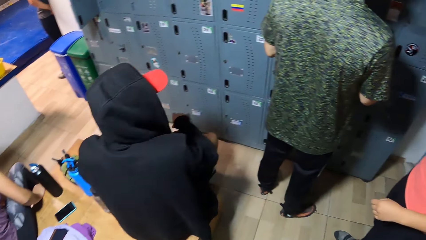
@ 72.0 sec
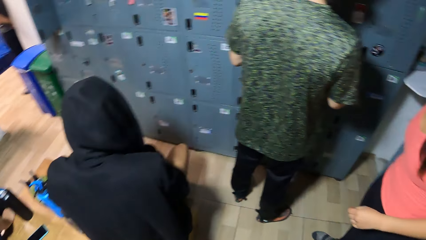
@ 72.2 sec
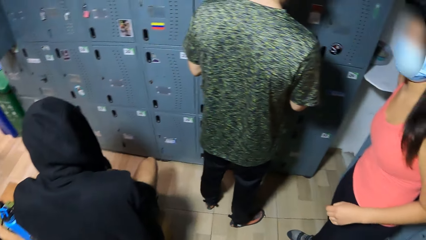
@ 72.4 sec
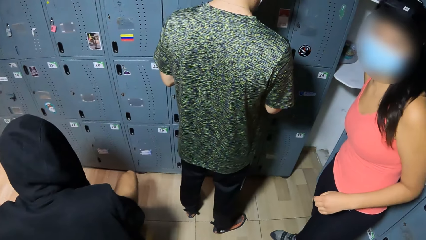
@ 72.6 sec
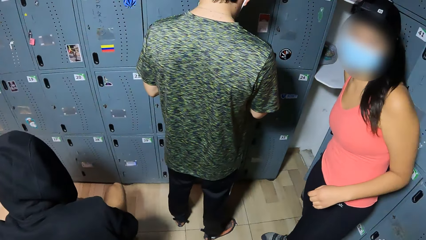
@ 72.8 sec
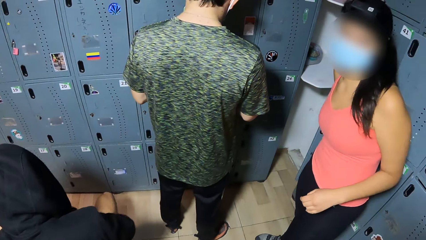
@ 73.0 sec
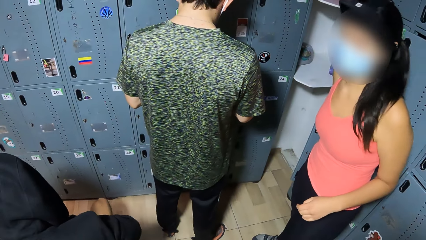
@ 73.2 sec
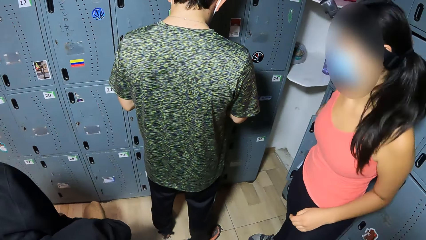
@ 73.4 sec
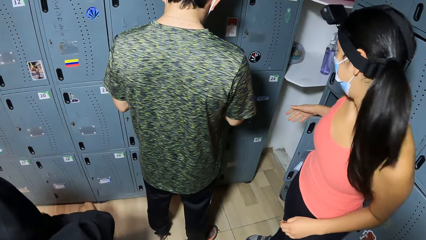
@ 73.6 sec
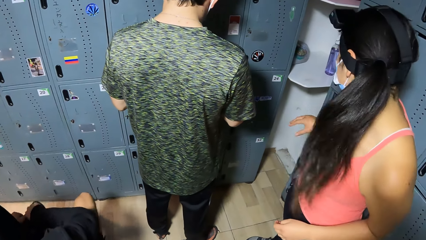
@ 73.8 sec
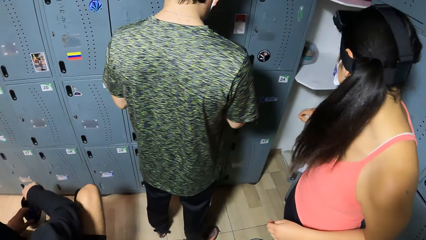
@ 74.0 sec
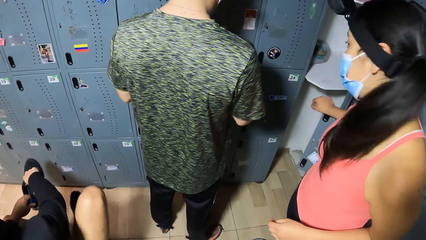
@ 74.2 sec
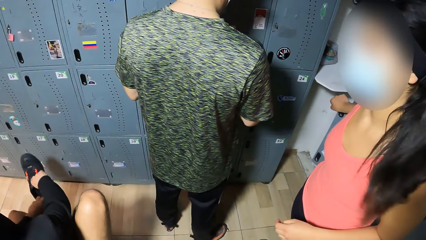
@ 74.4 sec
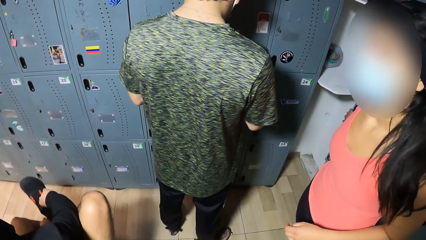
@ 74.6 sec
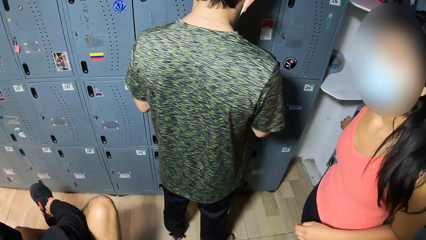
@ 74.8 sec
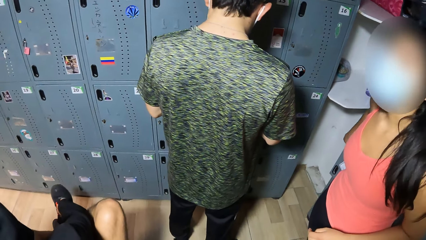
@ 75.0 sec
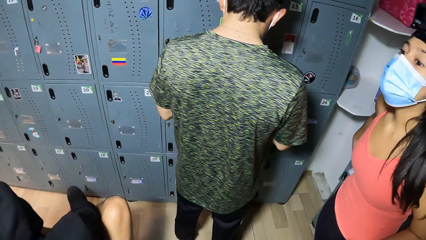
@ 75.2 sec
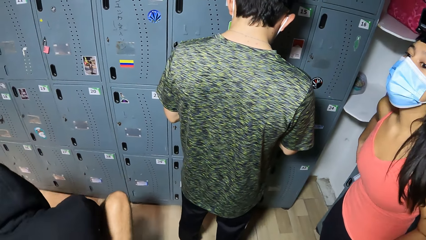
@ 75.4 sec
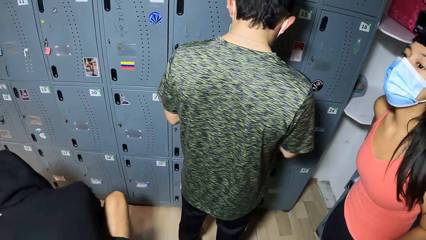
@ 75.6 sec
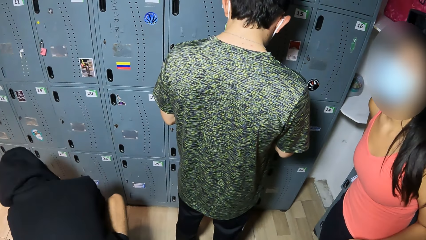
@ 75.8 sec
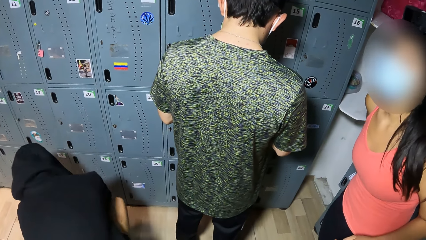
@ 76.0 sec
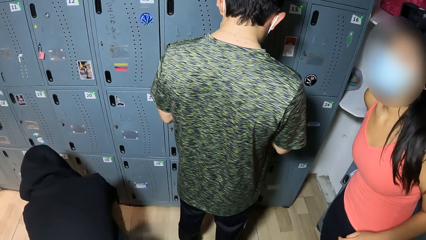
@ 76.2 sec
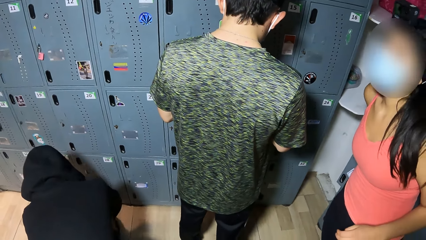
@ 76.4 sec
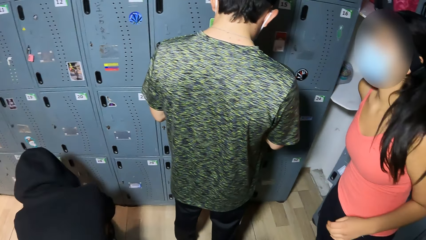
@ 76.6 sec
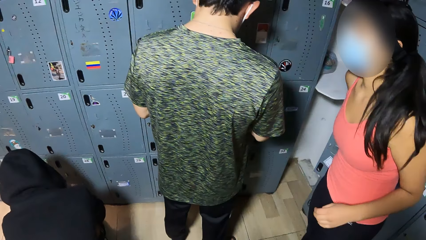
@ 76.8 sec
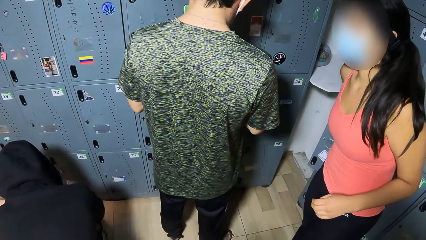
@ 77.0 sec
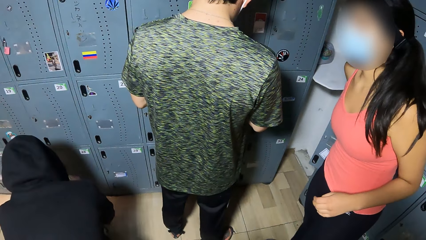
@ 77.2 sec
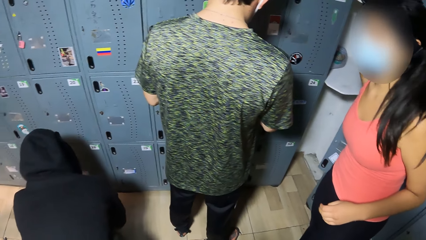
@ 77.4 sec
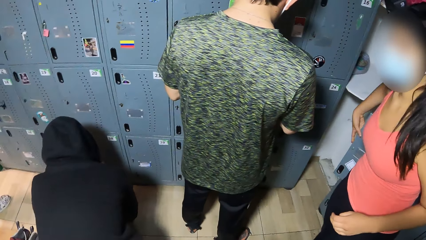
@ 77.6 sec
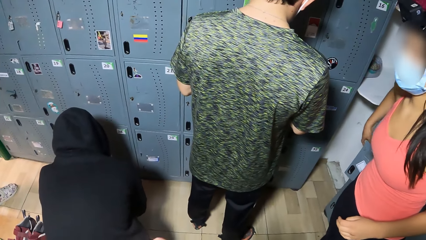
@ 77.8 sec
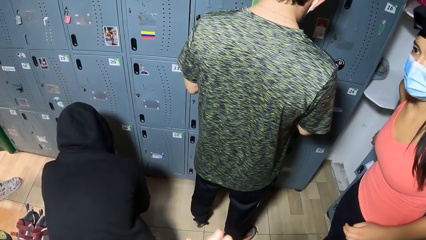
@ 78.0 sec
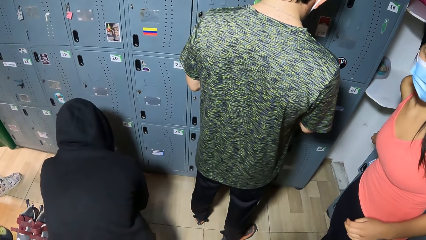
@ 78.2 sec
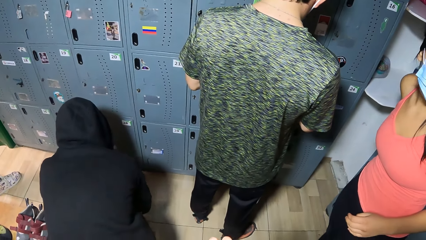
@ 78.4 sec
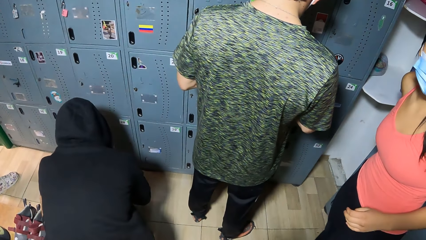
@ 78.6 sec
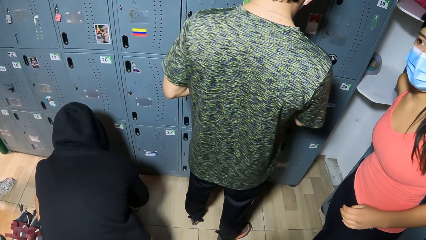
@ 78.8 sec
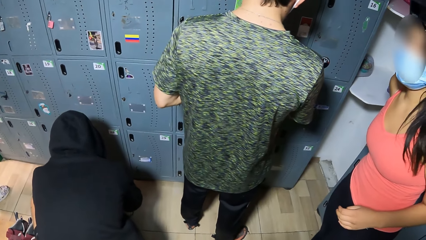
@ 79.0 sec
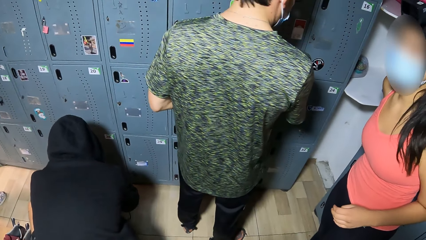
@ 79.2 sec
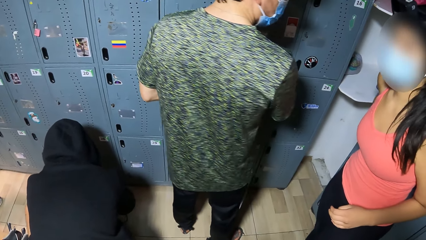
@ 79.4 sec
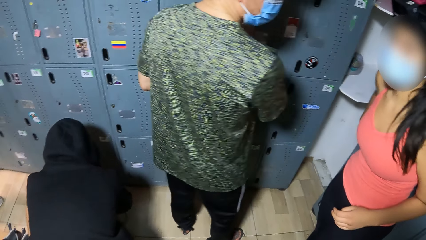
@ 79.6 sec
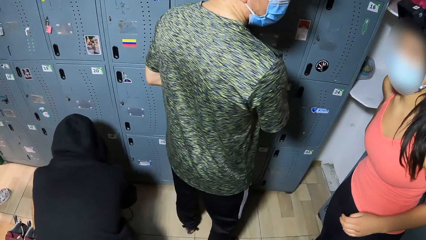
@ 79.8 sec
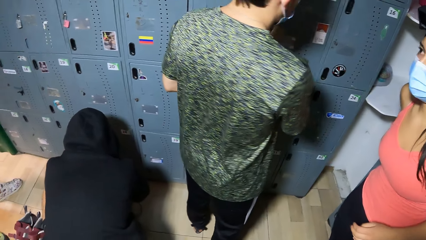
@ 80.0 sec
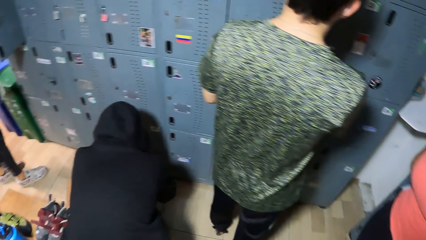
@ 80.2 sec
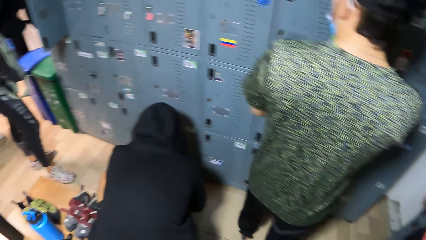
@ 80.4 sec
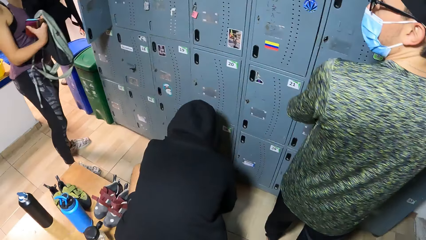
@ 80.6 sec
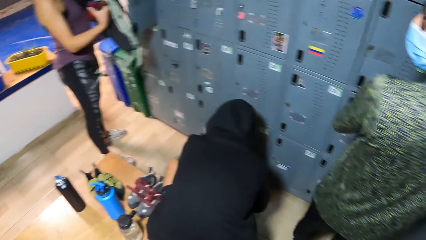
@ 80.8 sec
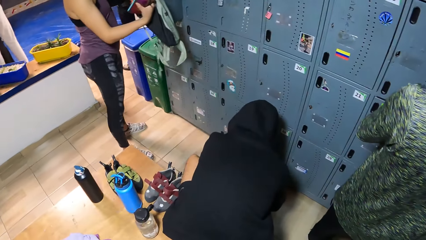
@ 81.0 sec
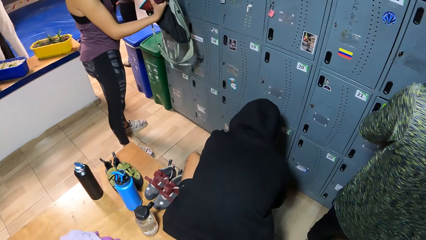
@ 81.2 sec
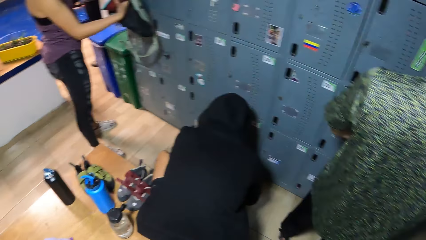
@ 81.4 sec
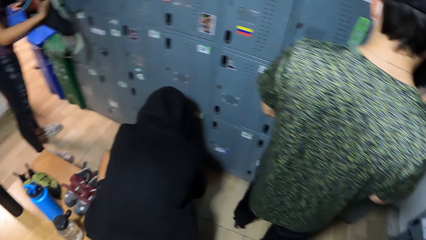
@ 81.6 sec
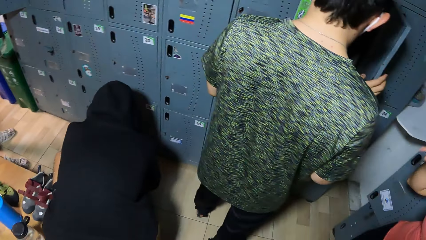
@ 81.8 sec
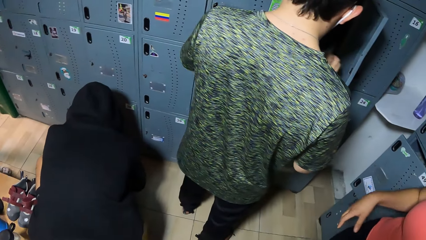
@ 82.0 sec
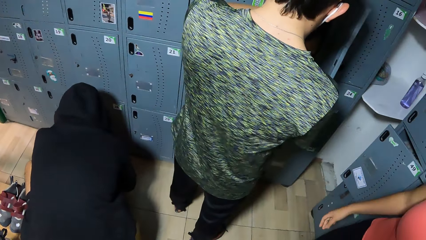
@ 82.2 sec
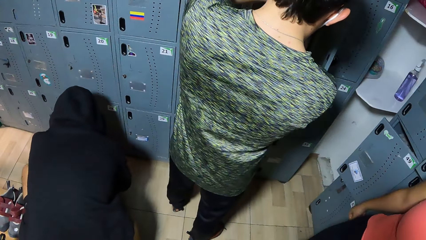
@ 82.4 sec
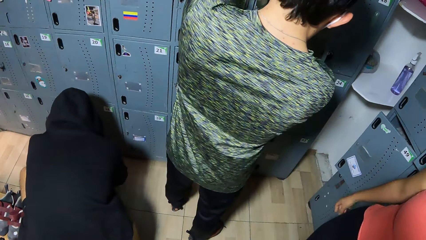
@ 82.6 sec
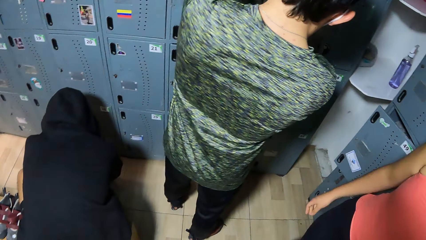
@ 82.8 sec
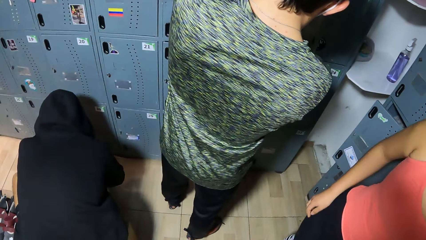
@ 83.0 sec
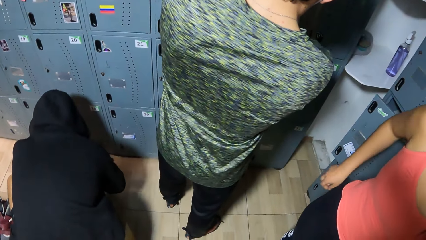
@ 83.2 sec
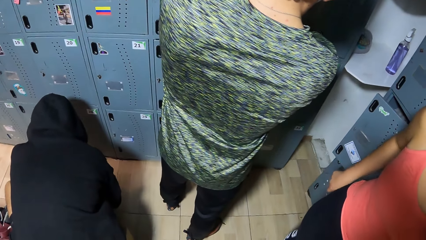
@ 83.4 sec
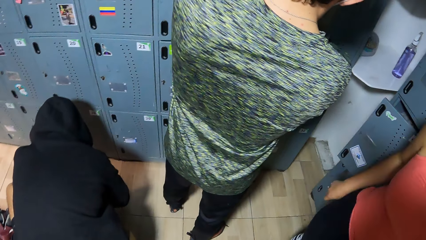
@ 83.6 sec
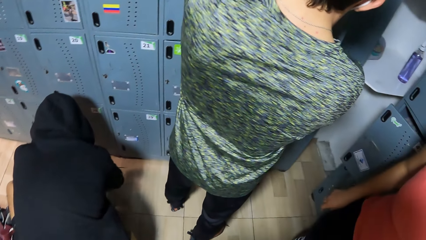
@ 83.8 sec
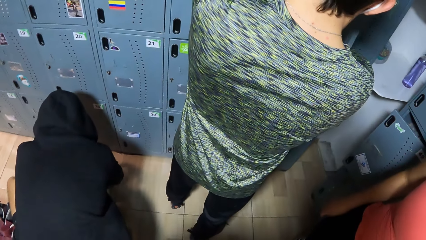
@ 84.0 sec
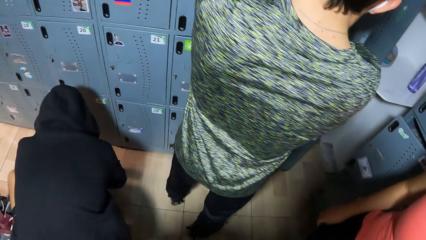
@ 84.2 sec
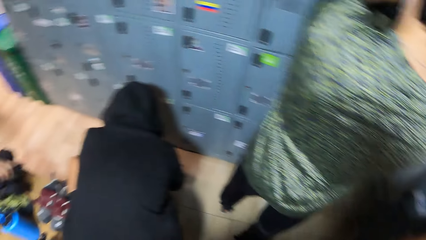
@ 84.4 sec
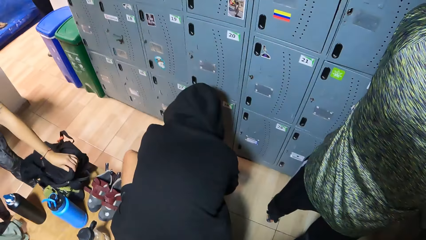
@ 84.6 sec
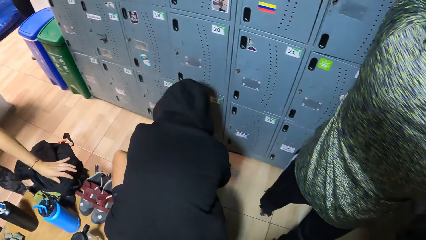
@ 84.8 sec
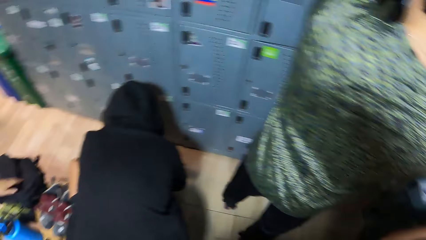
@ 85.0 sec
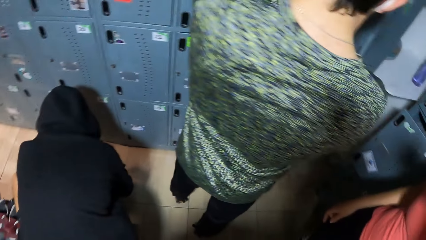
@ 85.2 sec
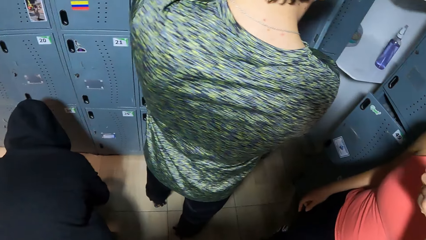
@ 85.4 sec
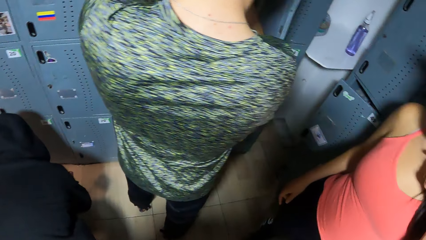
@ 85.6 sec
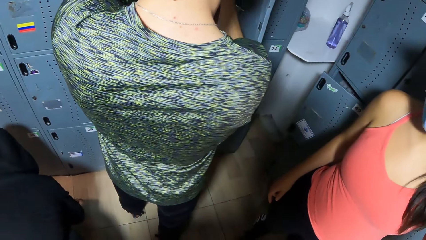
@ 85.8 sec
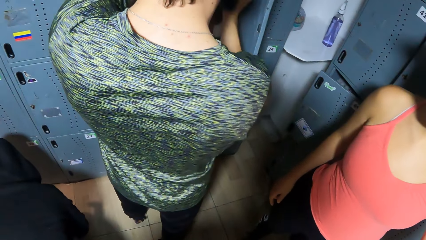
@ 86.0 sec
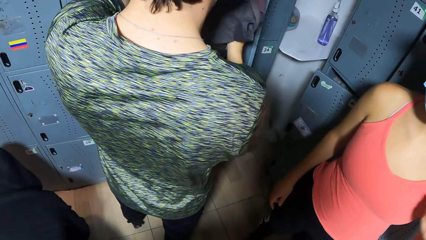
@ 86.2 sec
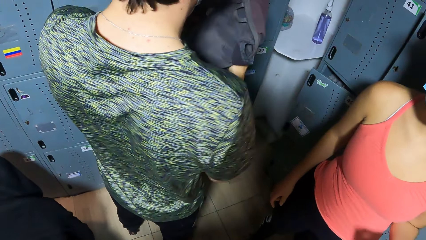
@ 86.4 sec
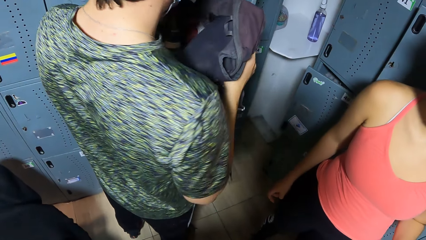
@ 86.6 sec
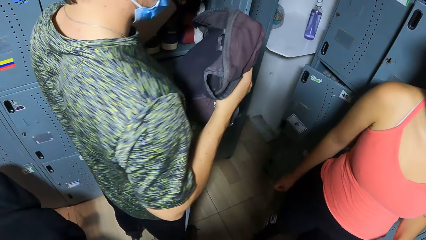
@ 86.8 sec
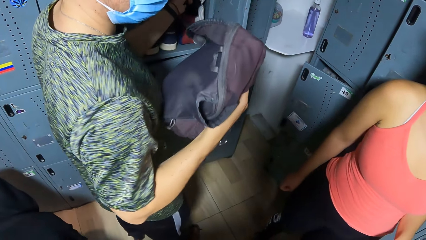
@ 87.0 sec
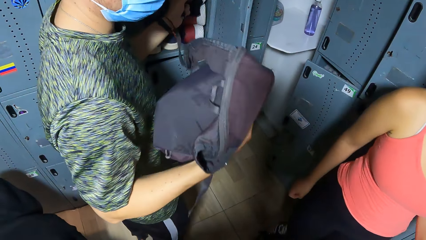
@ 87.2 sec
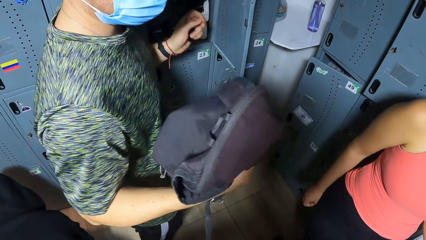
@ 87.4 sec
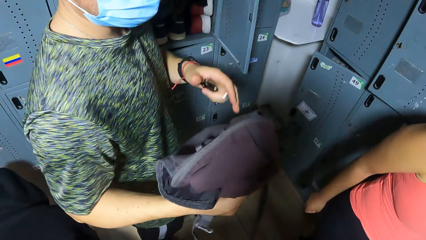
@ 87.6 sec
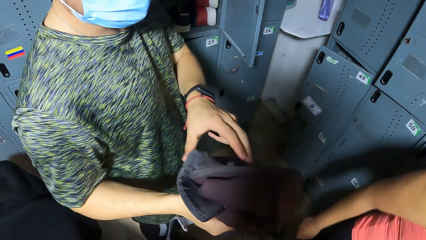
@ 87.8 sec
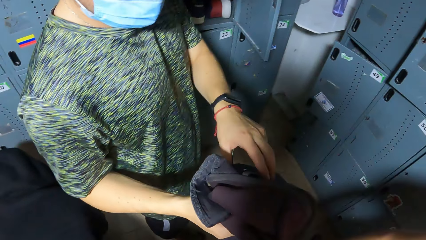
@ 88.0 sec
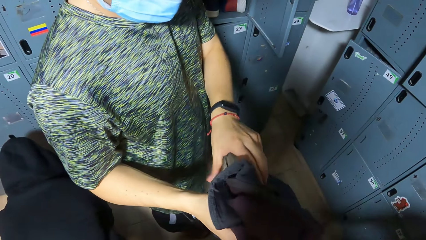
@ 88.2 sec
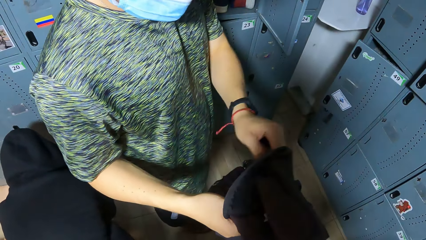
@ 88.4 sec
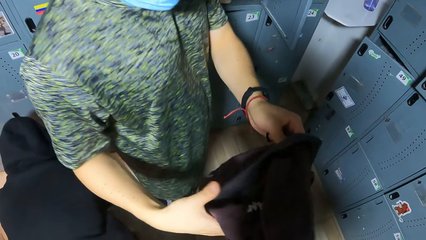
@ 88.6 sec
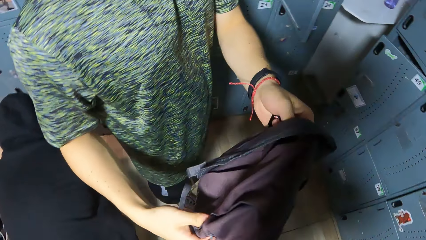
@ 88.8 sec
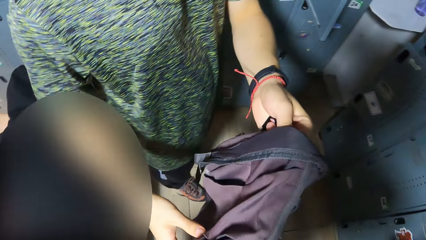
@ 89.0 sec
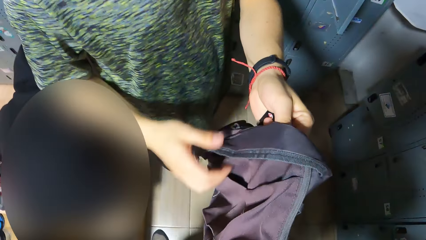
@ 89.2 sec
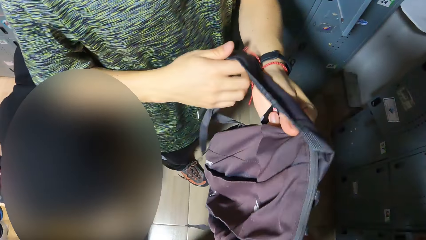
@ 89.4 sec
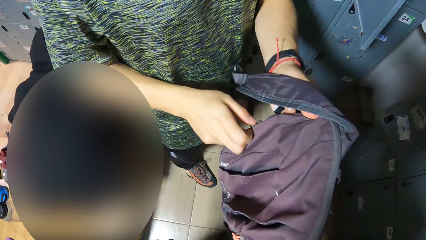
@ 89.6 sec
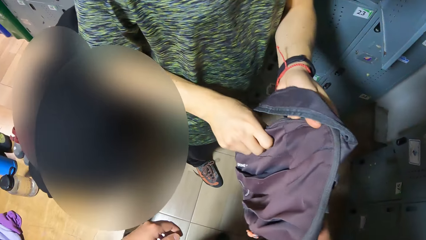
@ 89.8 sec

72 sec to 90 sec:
The camera wearer looks around the room. A woman wears a shoe on her right leg with both hands. Another woman searches a locker with her right hand. The other woman closes the locker with her right hand. A man opens a locker with his right hand. The man searches the locker with both hands and picks up a bag from the locker with his right hand. The camera wearer moves closer to the man. The man holds the bag with both hands.
